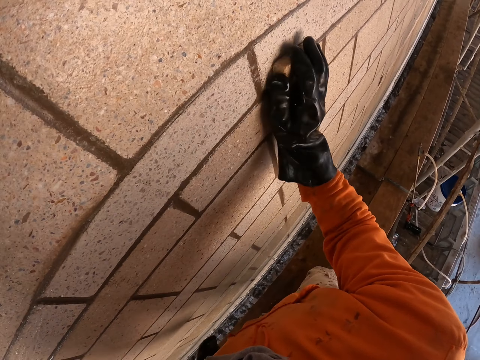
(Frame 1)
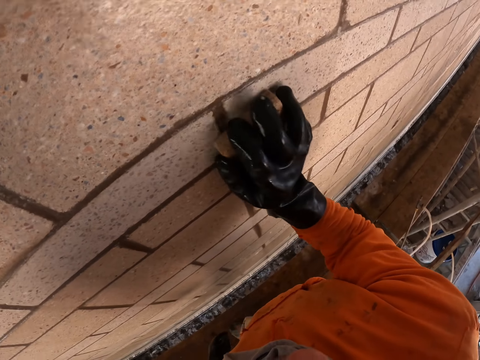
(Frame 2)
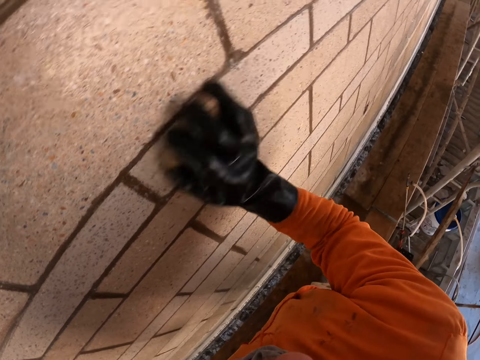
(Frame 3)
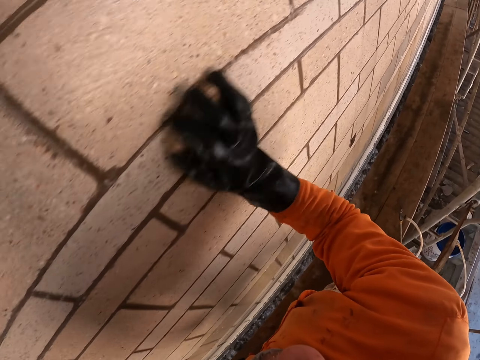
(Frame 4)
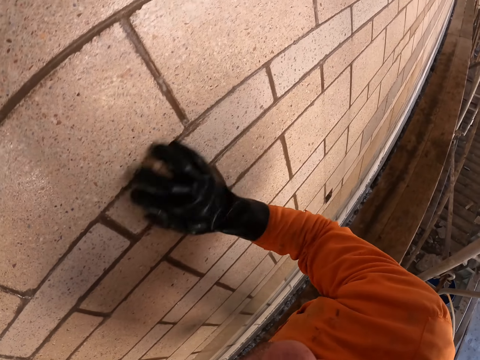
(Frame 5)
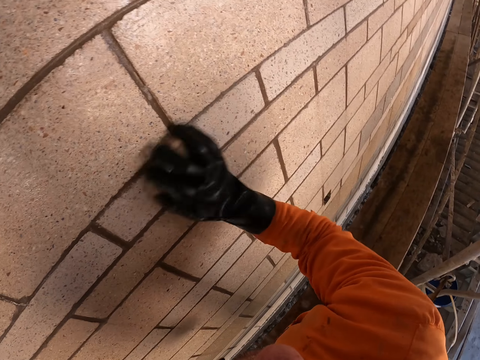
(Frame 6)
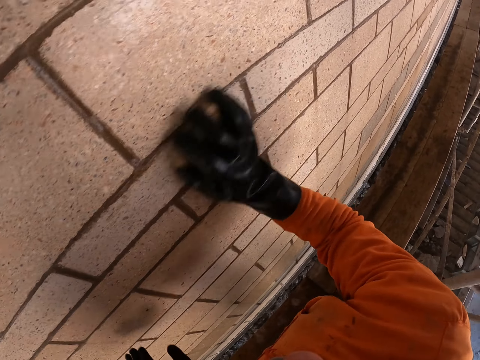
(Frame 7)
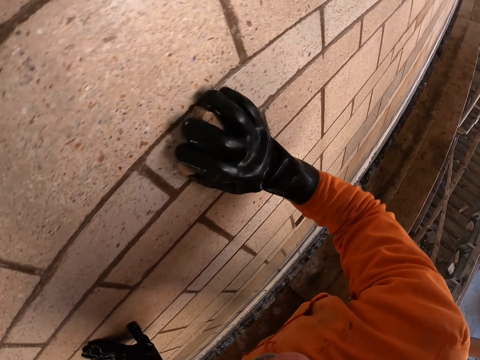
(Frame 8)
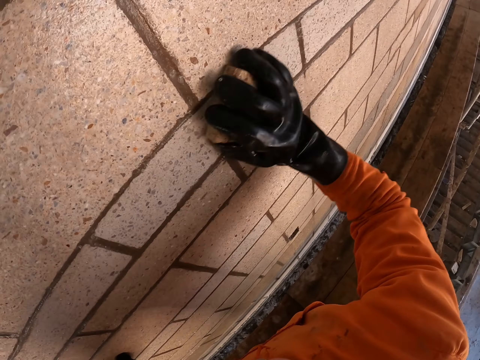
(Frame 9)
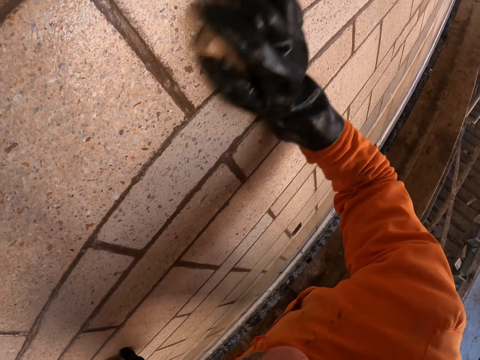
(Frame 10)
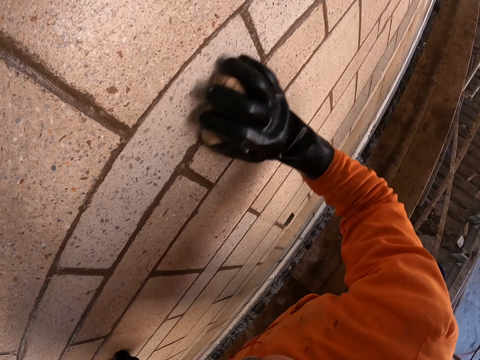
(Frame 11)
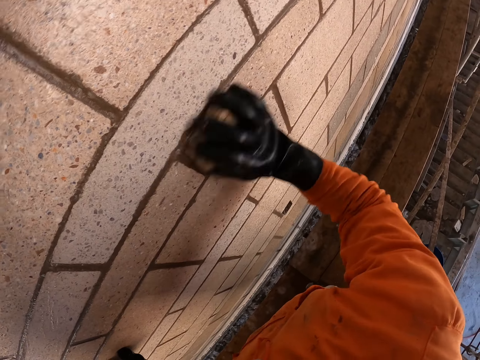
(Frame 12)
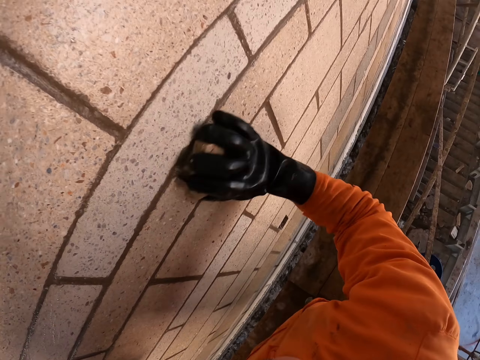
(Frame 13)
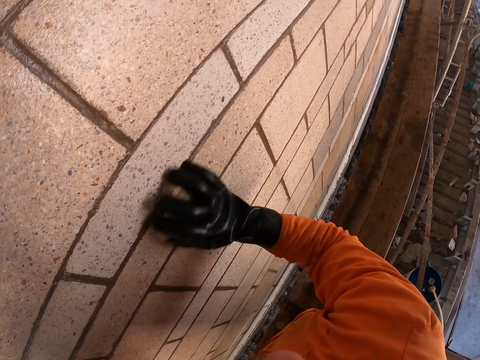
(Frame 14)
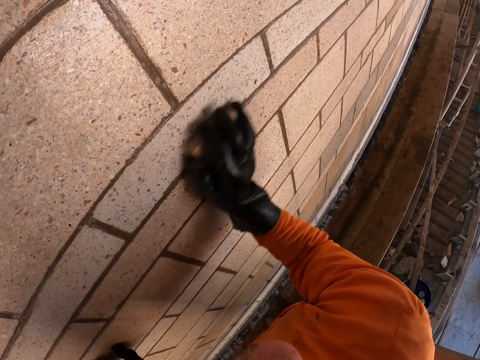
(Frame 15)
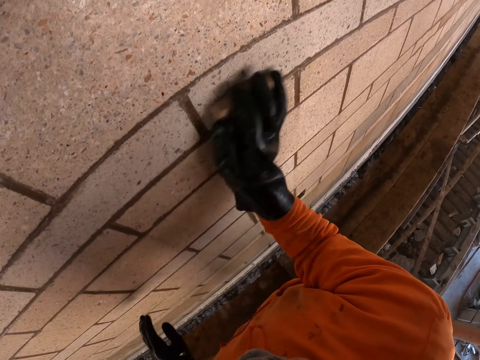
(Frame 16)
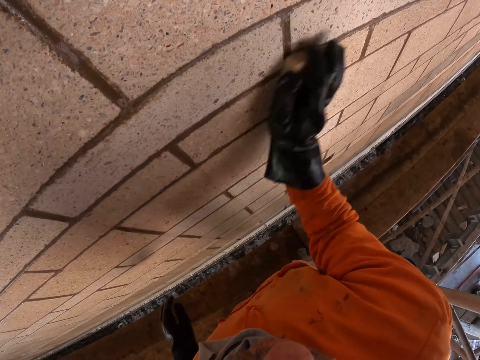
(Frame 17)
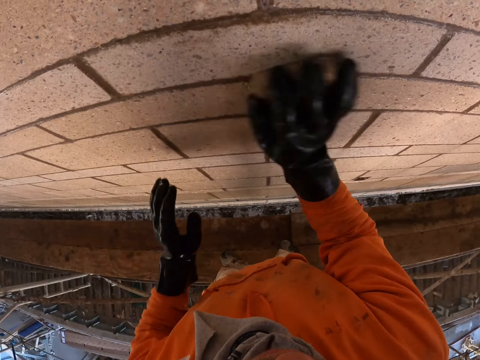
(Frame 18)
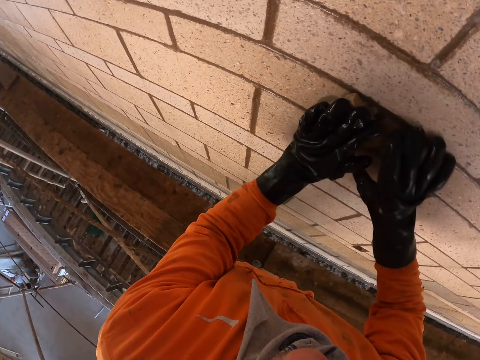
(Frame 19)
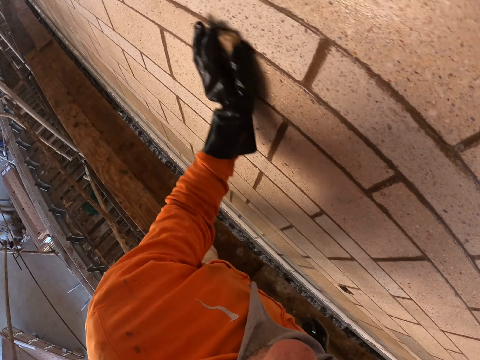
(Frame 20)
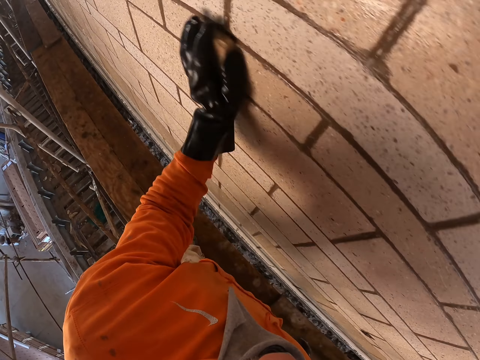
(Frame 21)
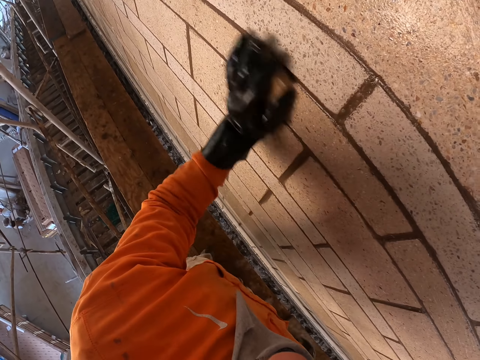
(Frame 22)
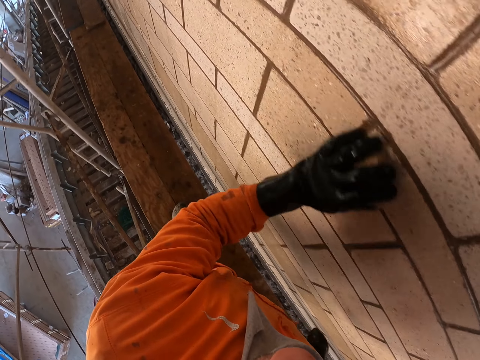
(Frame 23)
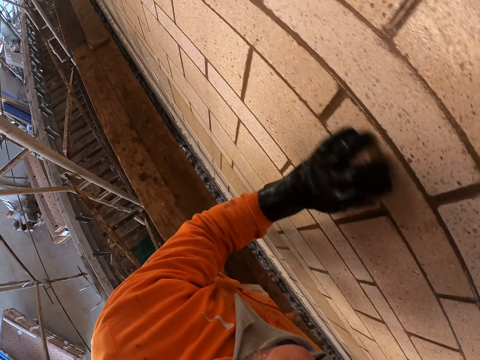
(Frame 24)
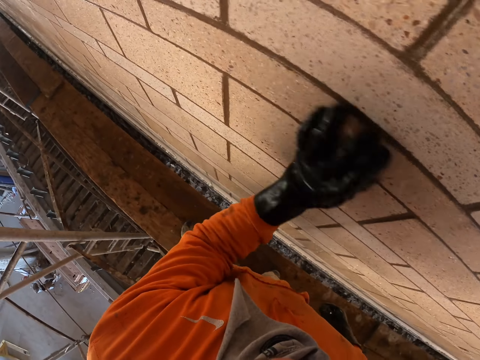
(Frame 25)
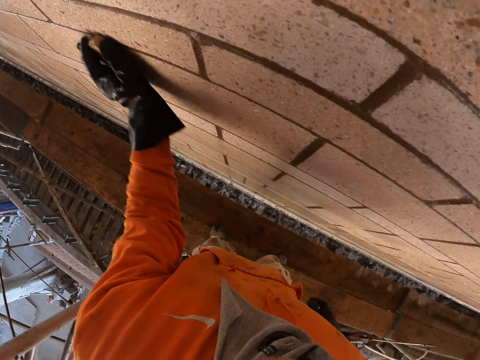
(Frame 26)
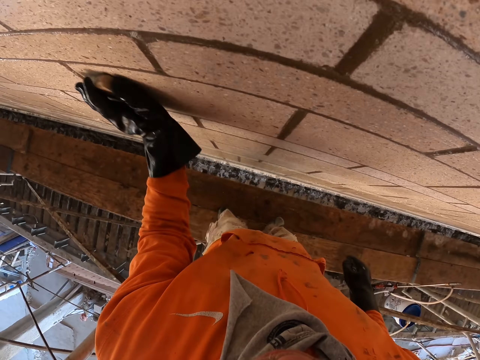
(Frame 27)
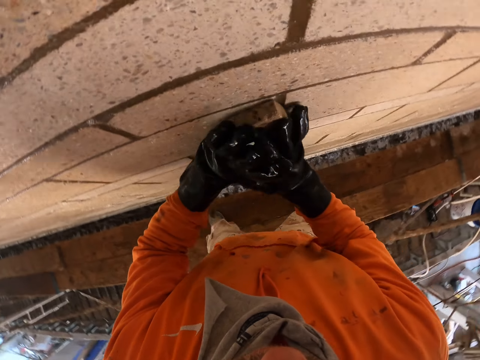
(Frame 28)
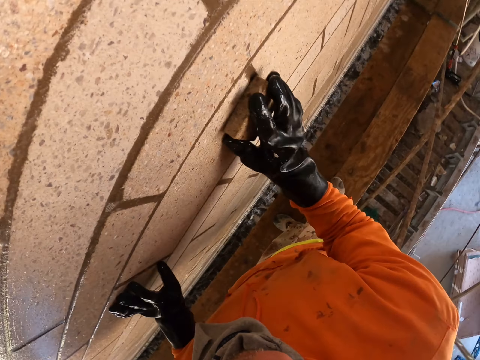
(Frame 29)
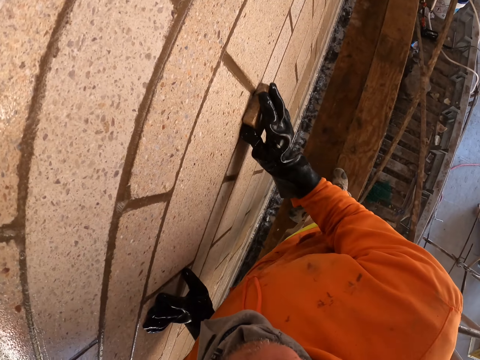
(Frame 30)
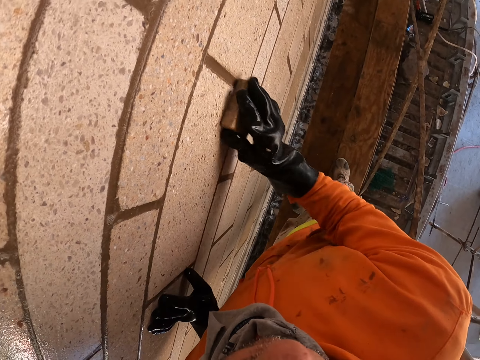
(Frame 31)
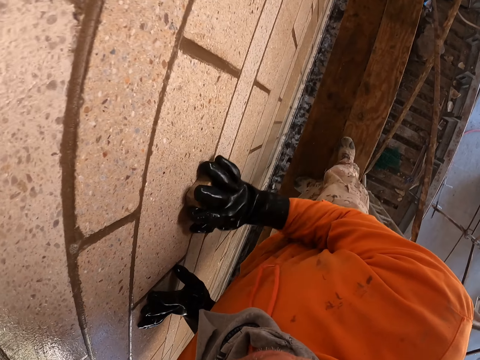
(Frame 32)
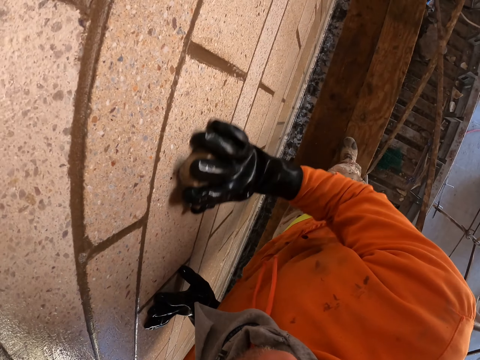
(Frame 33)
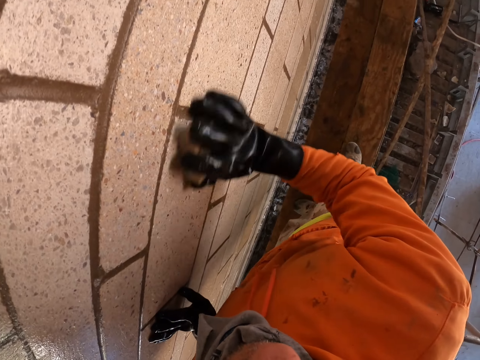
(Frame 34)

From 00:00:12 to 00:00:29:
The camera wearer scrubs the wall with his right hand. He uses the left hand. He rubs the wall. He uses the right hand. He rubs the wall.

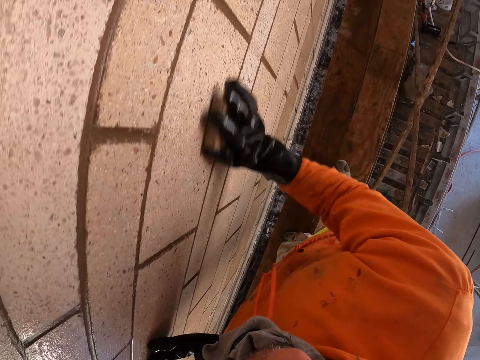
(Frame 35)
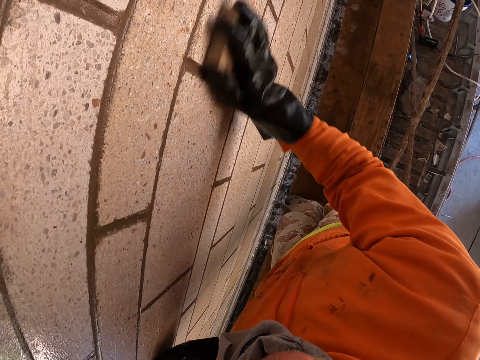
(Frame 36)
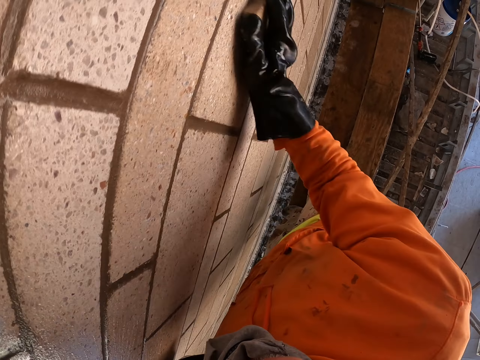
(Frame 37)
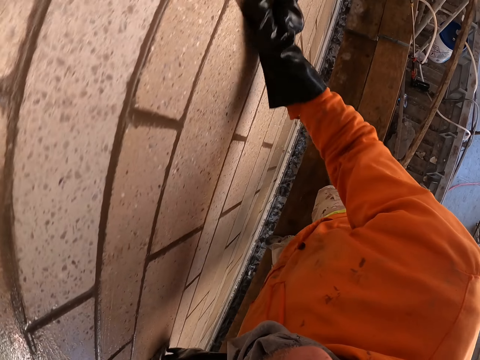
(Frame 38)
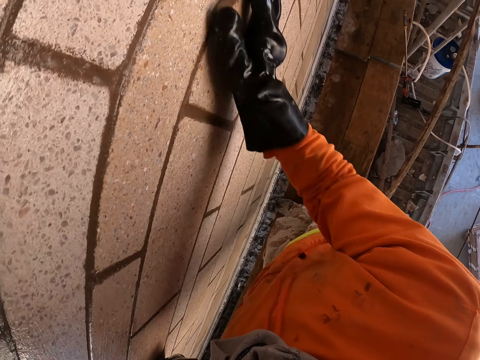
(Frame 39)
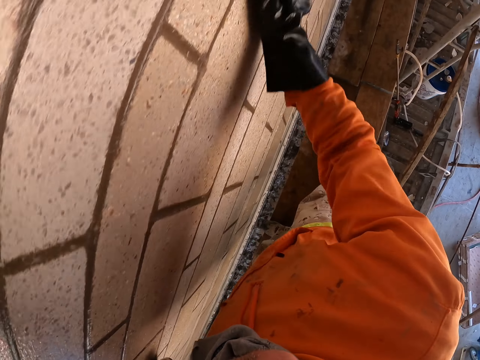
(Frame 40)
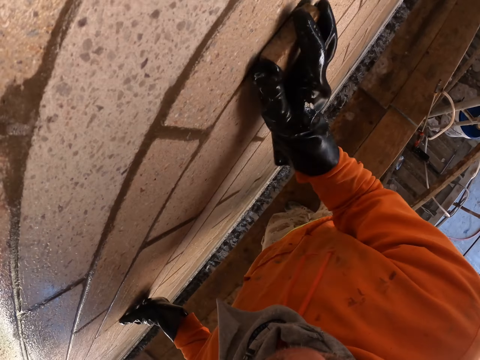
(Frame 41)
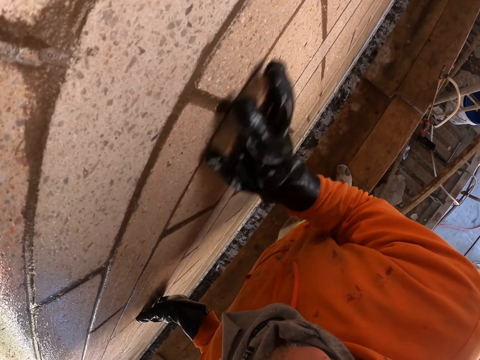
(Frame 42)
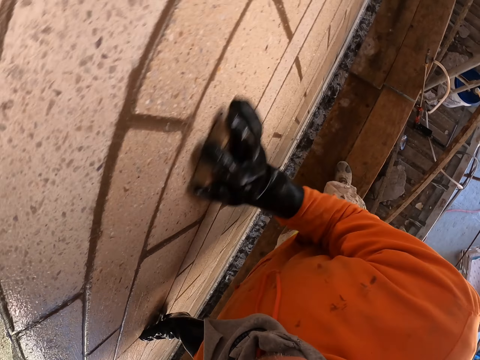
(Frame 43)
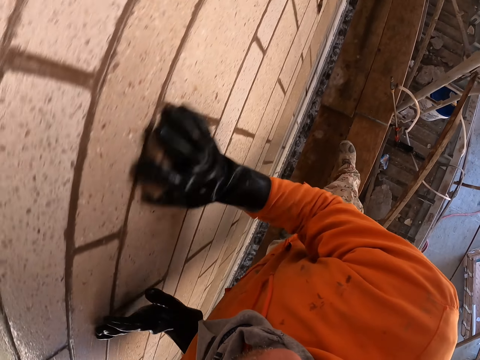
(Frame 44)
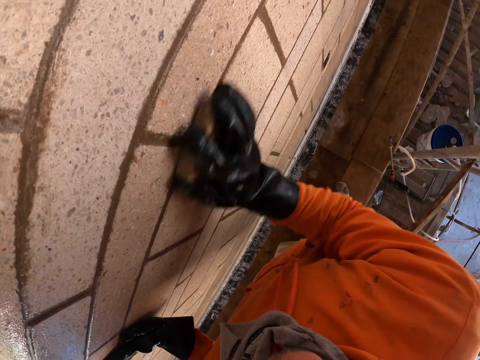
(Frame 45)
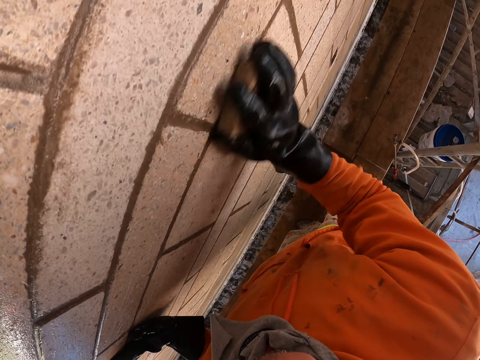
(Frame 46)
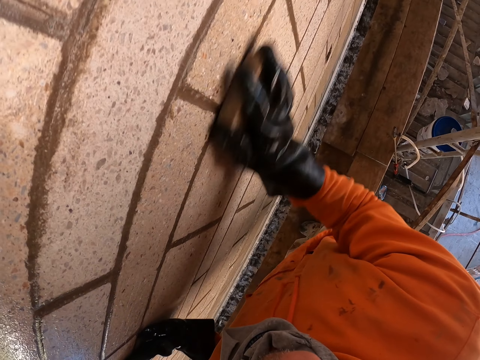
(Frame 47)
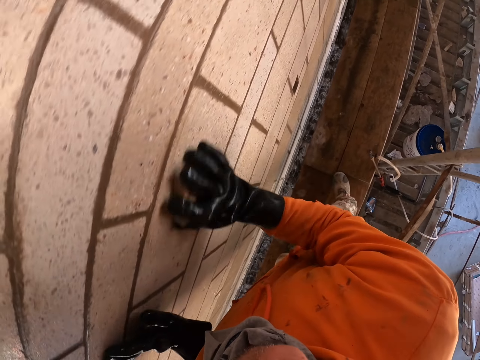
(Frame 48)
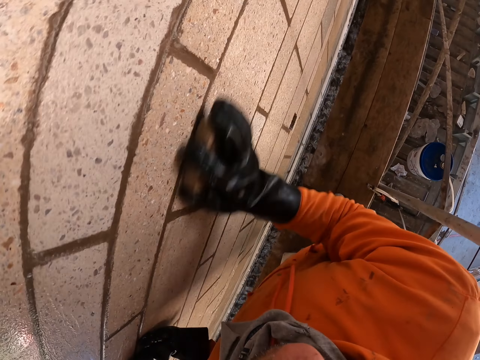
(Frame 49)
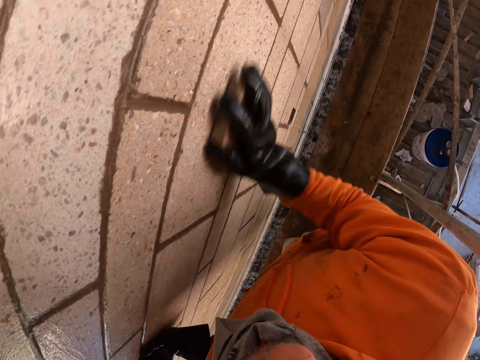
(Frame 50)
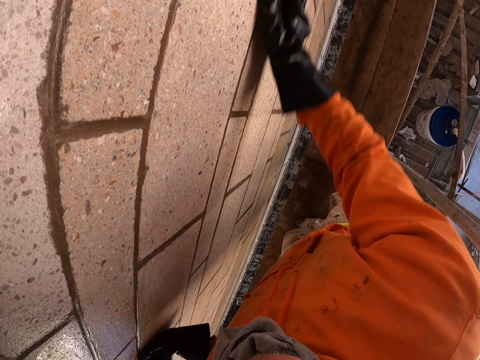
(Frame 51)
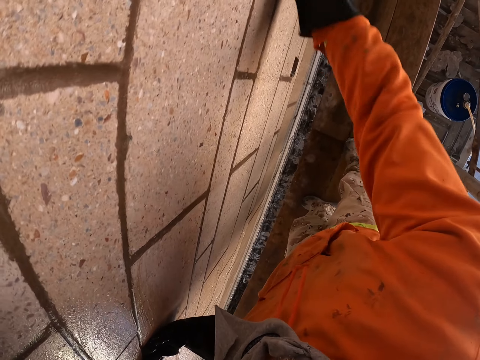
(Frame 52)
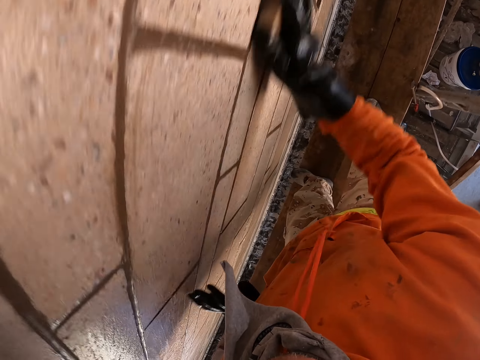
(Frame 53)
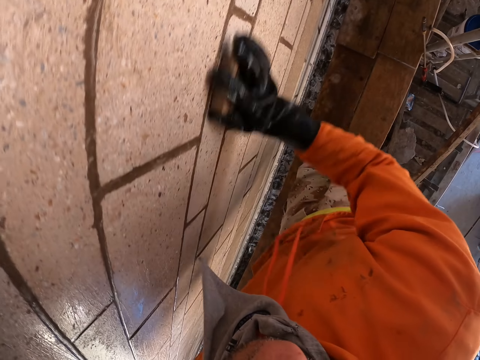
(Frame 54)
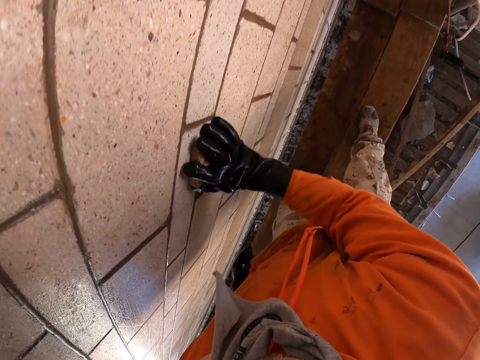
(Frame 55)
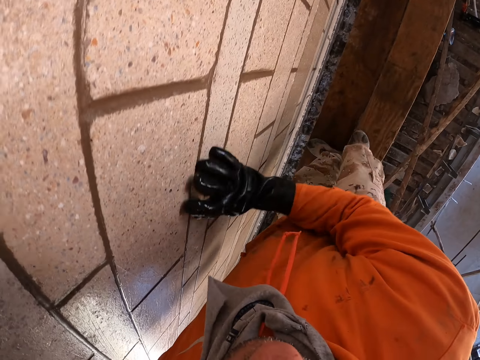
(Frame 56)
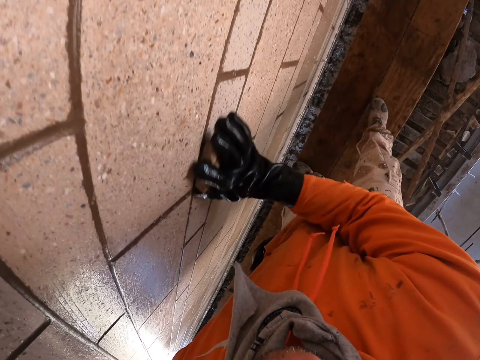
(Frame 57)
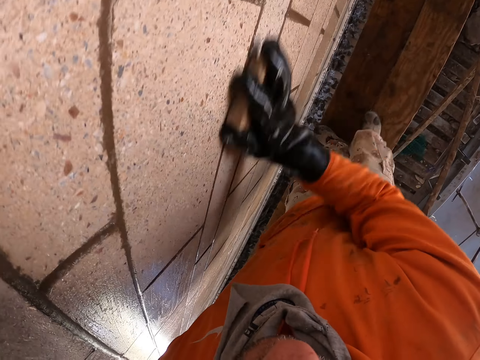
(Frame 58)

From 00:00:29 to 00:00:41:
The camera wearer moves towards the right on the building. He scrubs the wall with his right hand.
